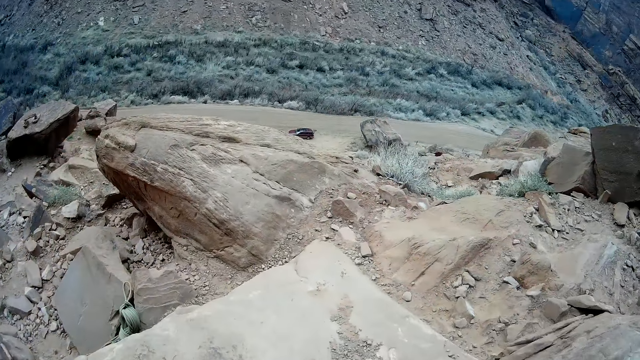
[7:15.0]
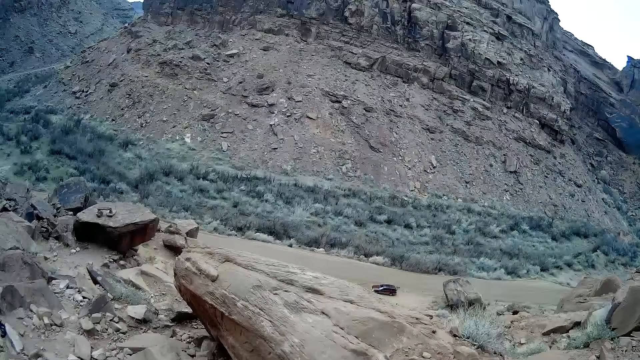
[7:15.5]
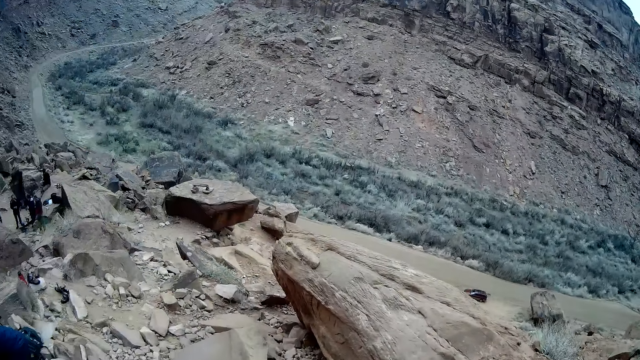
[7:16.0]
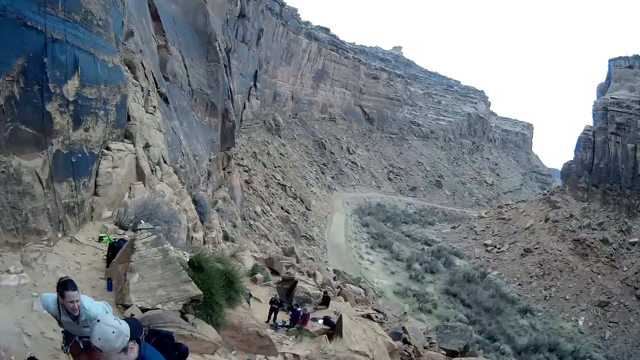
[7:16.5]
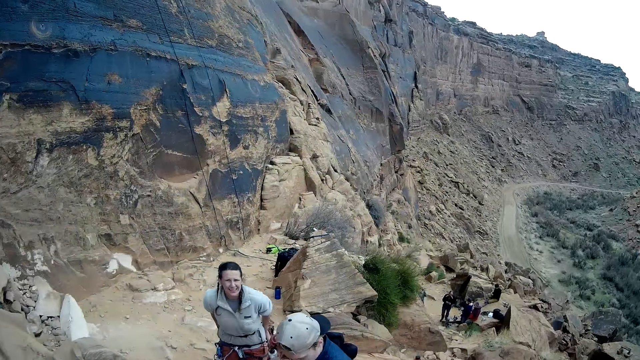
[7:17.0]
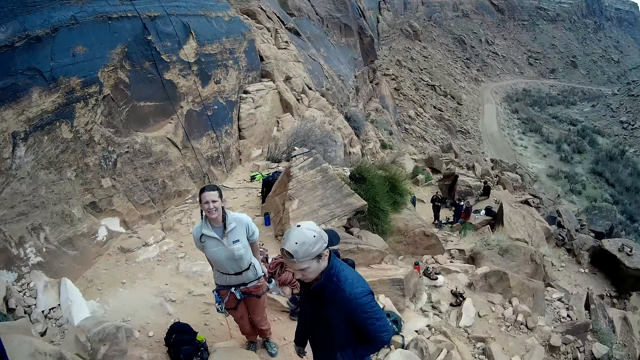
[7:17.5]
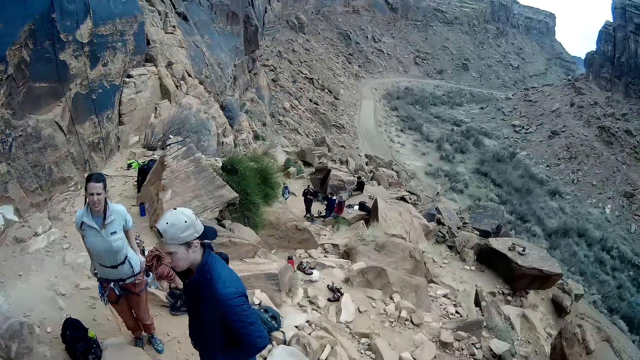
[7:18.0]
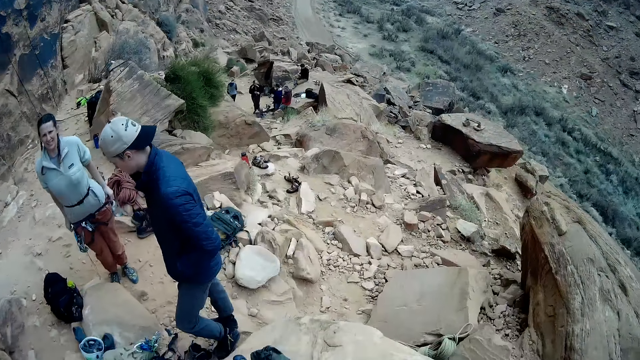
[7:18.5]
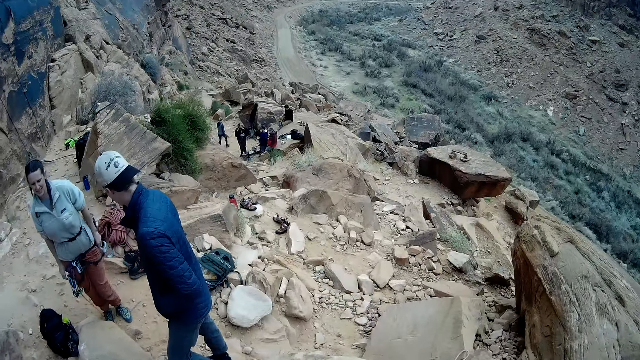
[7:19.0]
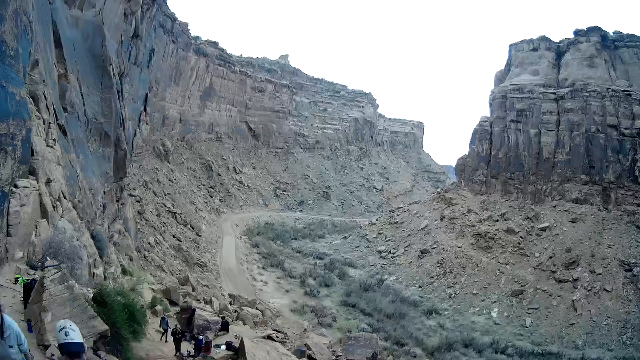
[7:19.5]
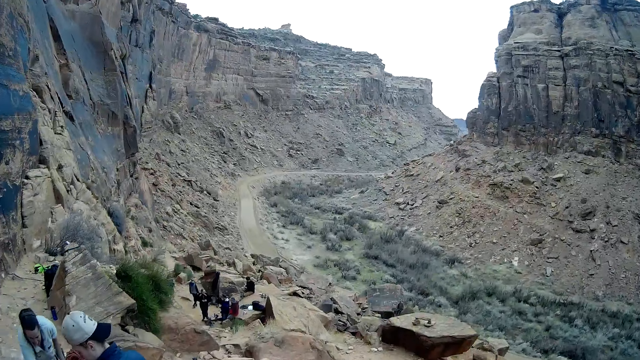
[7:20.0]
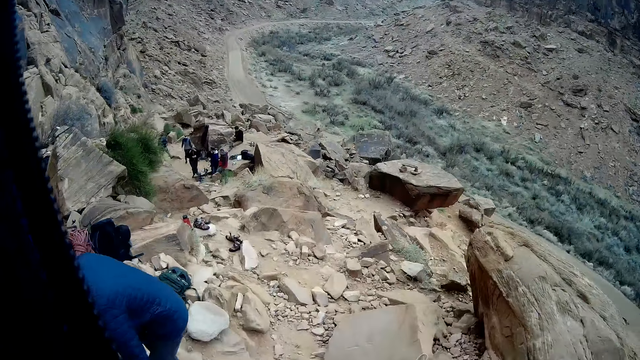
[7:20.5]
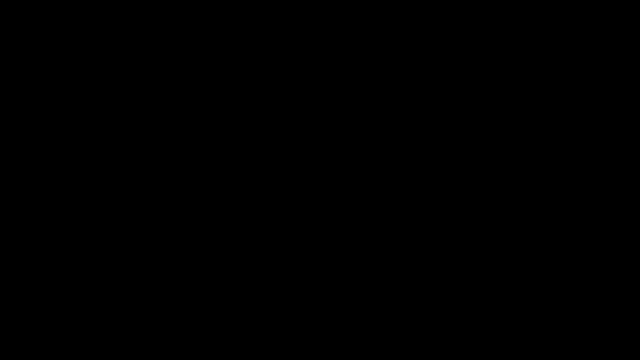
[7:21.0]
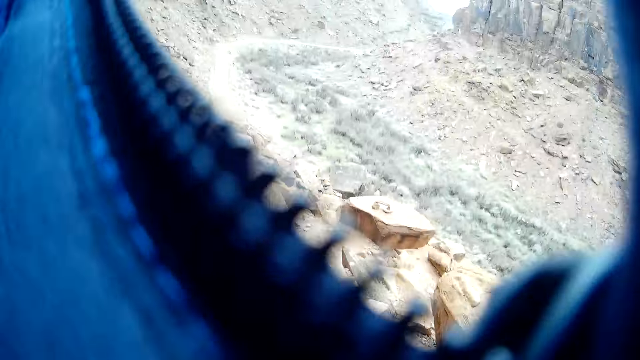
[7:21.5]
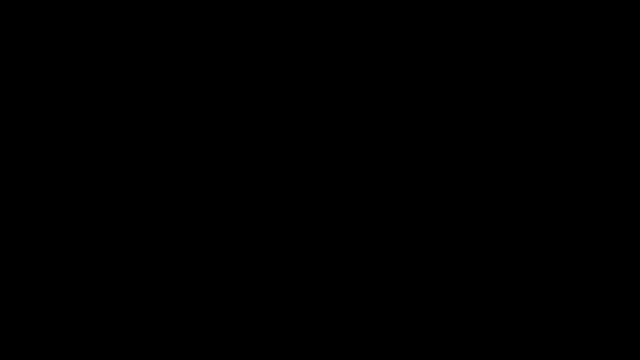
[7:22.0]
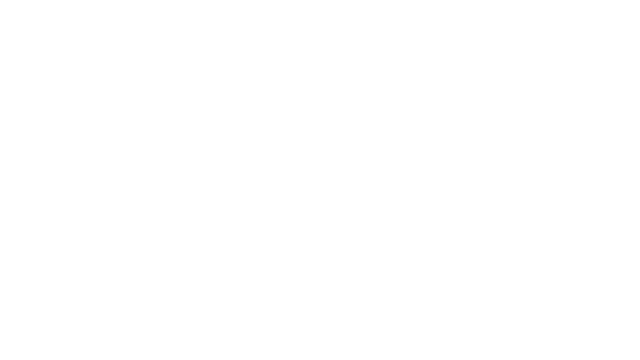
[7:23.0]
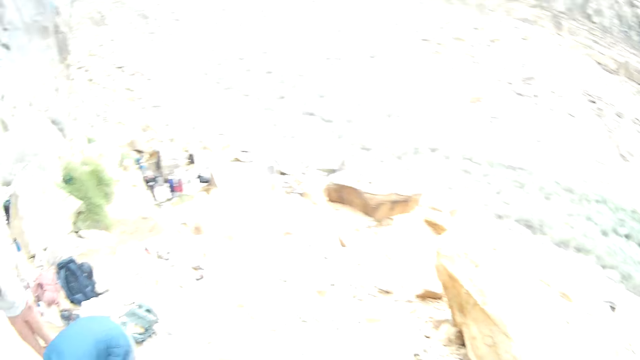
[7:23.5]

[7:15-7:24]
The camera wearer looks around.

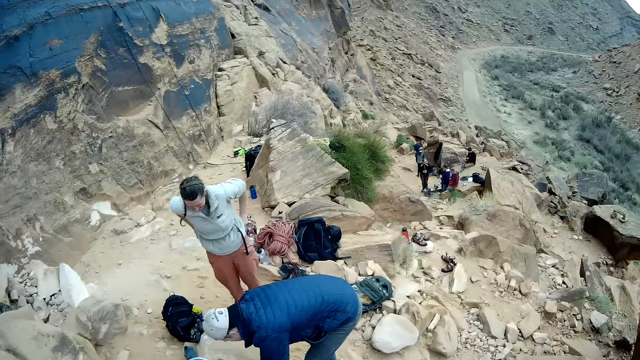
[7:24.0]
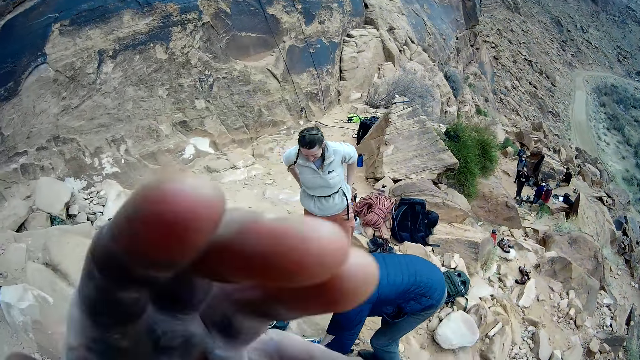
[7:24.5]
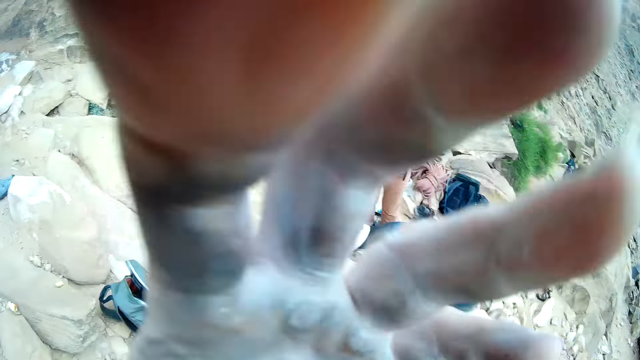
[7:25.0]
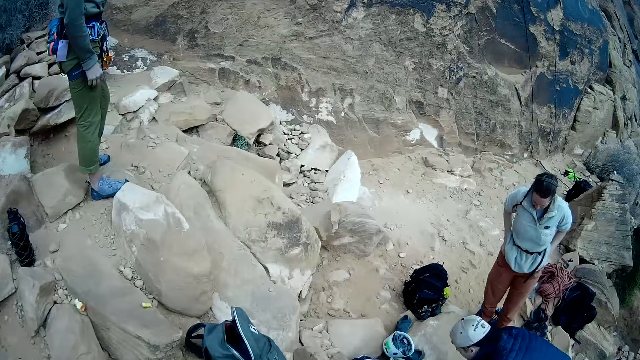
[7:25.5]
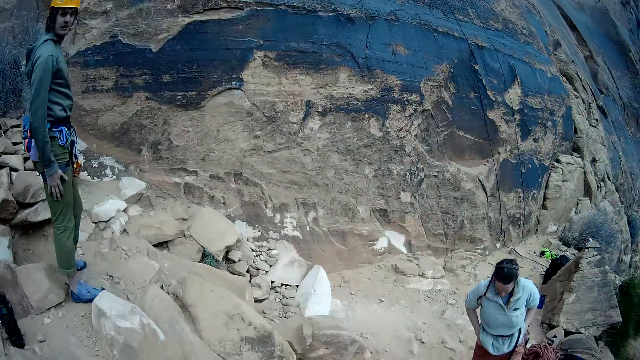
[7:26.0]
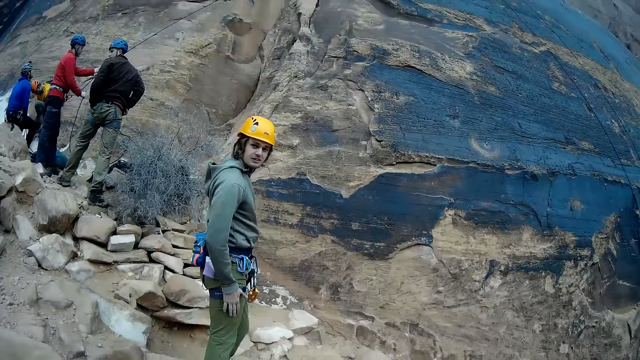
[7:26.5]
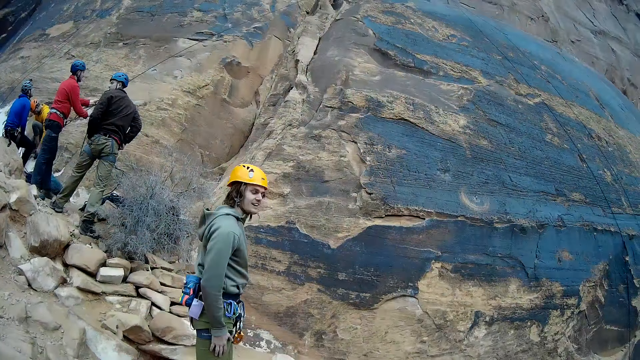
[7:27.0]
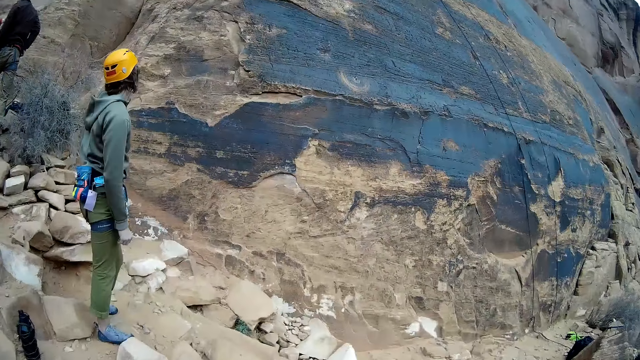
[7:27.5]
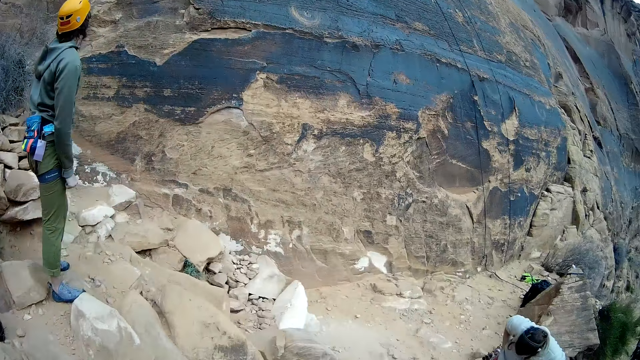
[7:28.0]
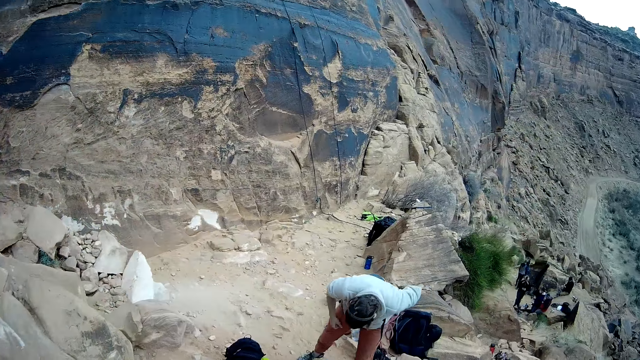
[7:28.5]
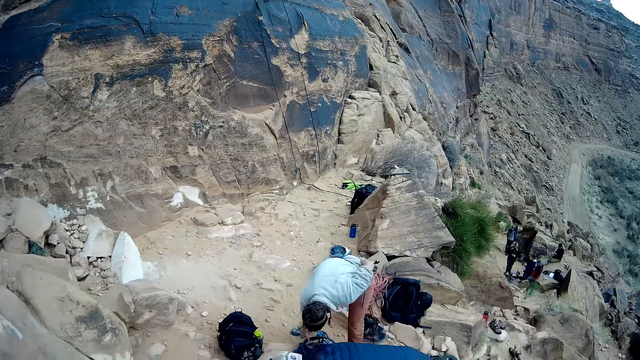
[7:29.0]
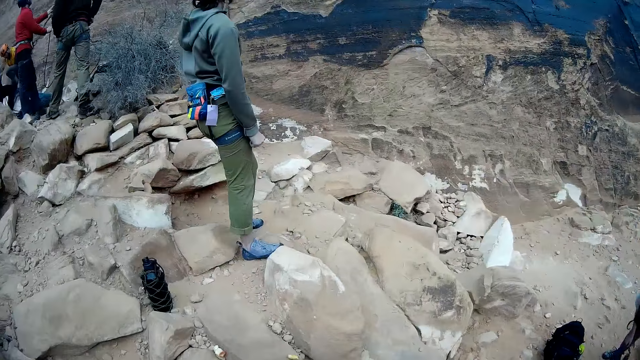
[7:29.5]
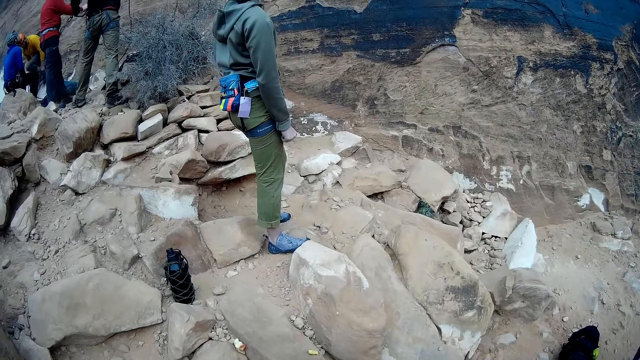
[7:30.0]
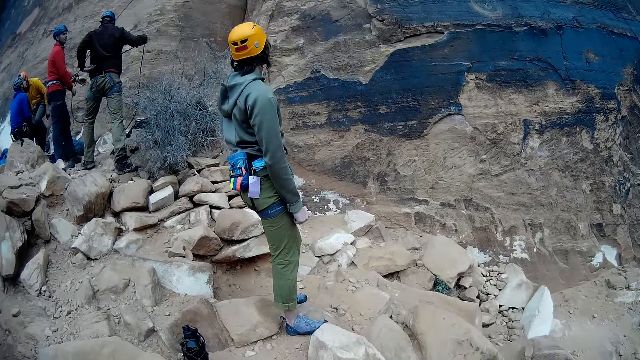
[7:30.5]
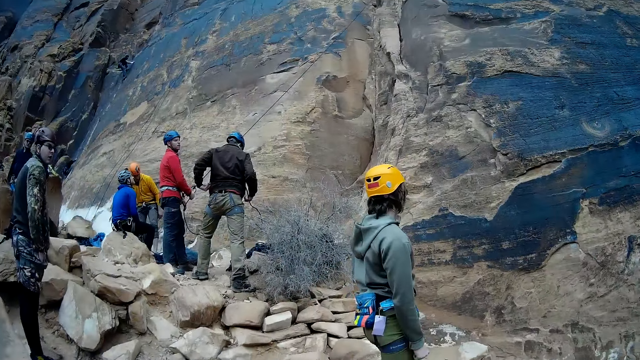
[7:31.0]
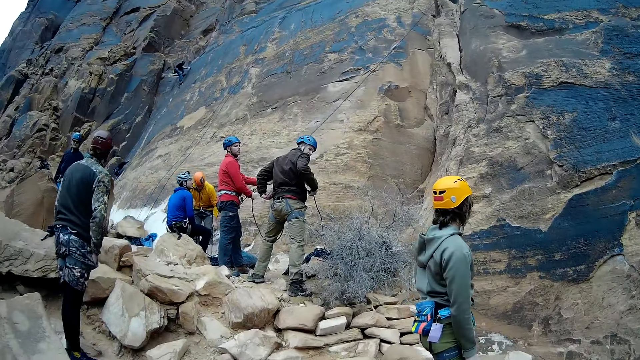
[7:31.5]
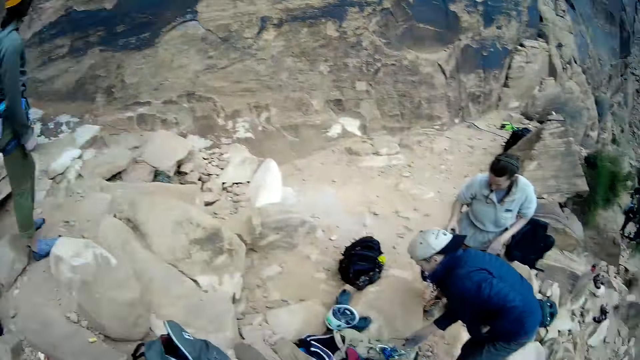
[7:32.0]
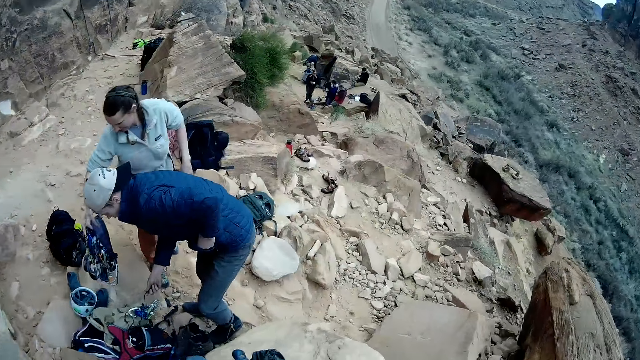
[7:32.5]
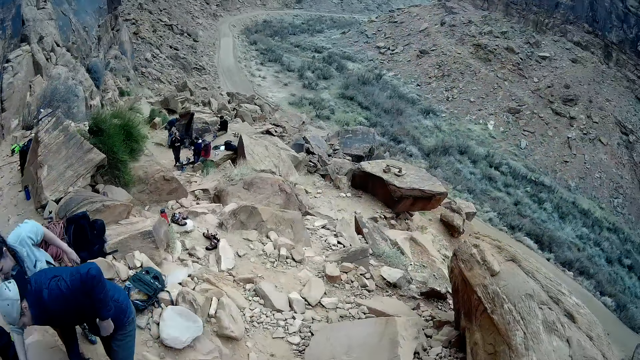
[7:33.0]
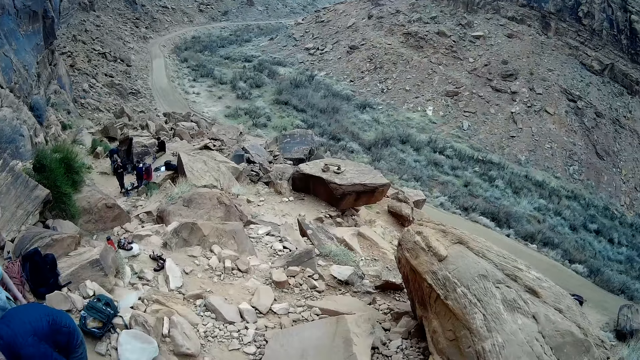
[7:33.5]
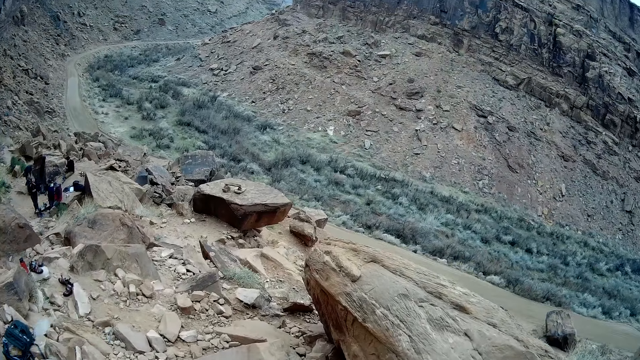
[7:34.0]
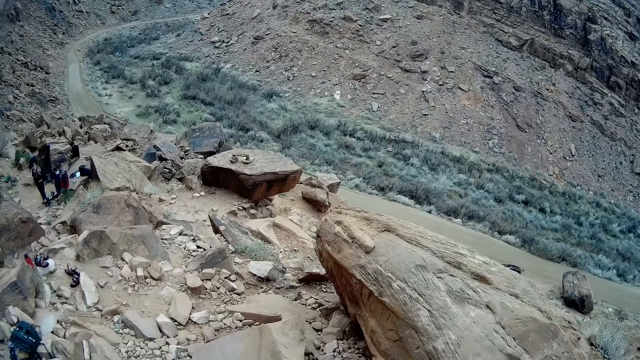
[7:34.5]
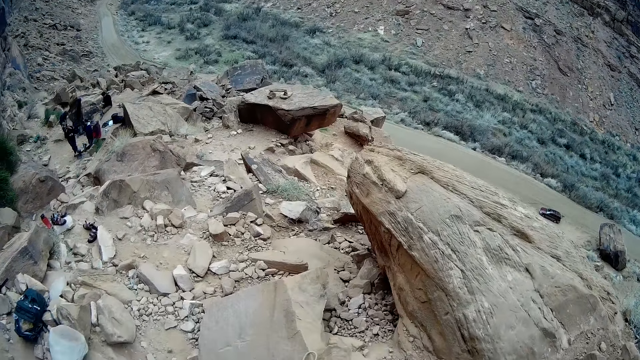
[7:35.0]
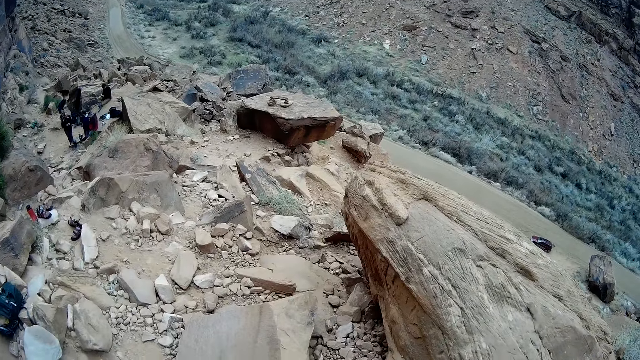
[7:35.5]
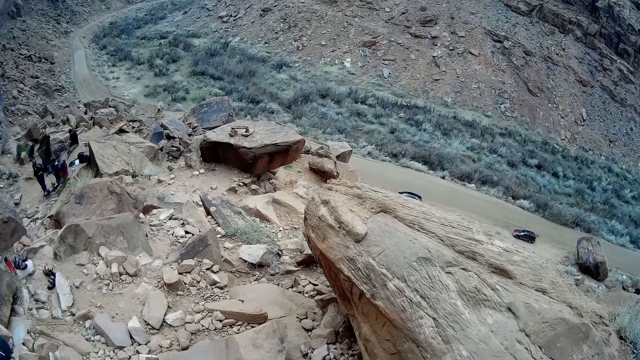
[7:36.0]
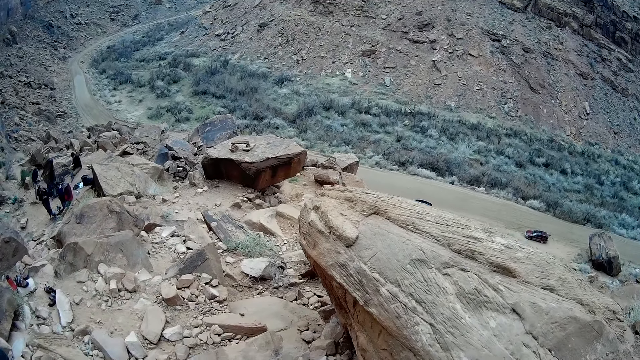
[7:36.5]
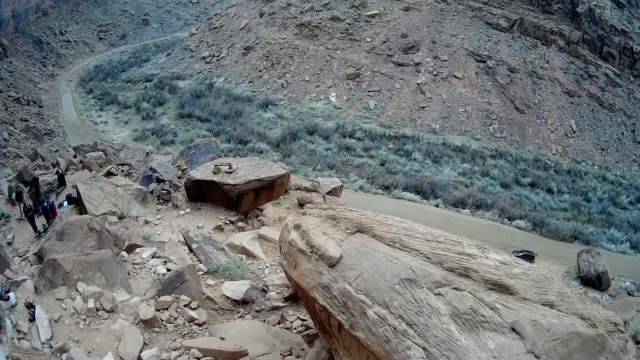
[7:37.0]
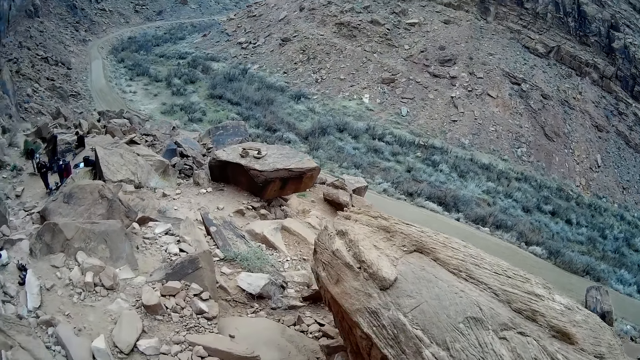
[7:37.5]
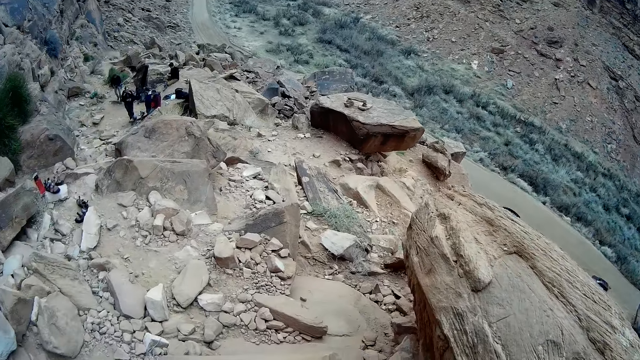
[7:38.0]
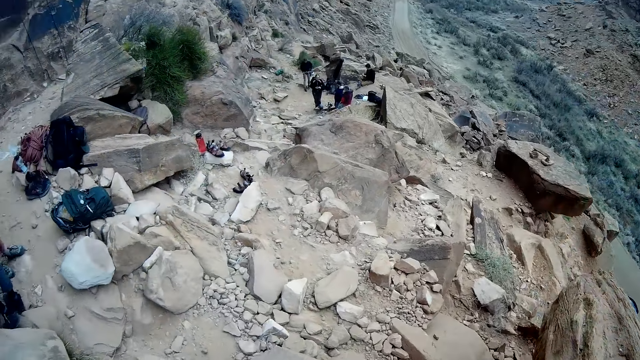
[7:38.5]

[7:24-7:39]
The camera wearer raises his left hand. He adjusts the camera. He lowers his left hand. A man looks at the mountain. The man interacts with the camera wearer. The camera wearer looks at people. He walks down the mountain.
